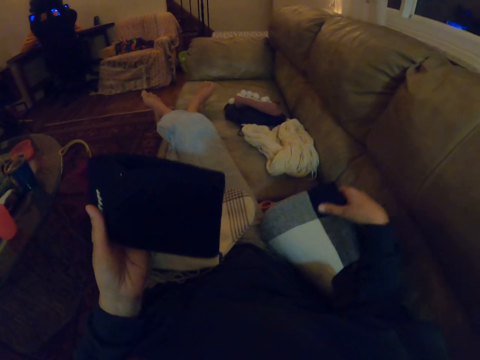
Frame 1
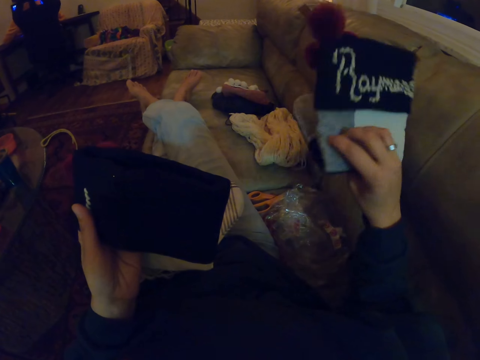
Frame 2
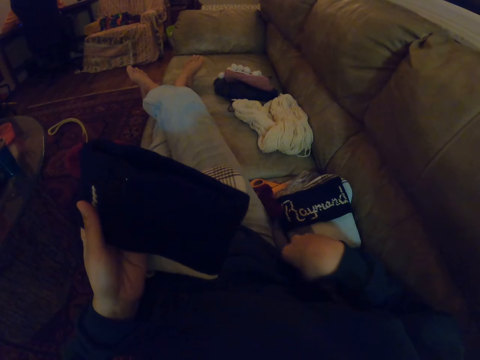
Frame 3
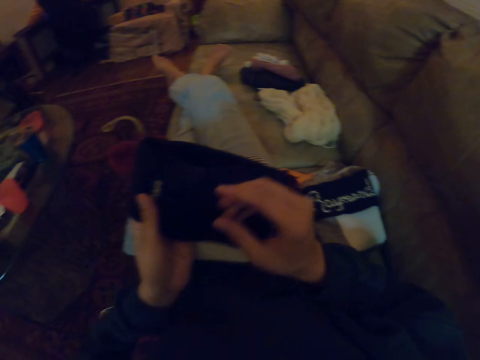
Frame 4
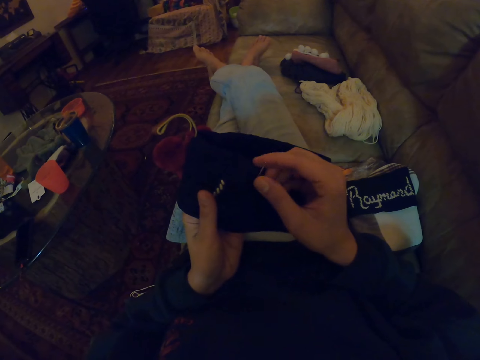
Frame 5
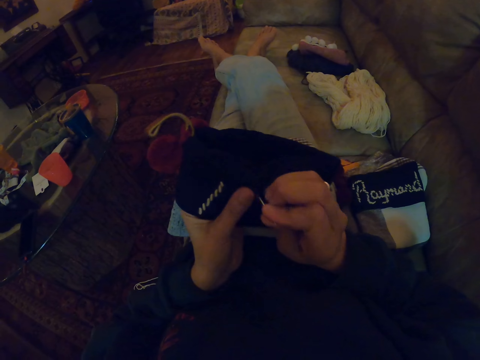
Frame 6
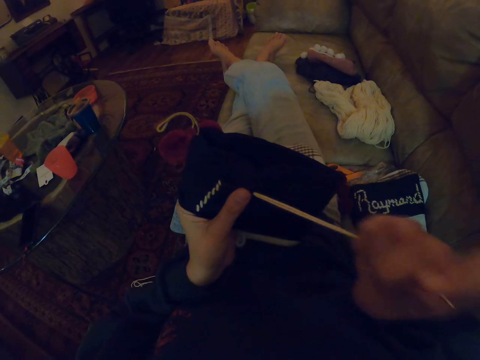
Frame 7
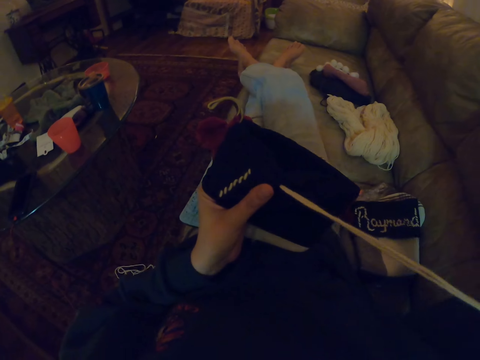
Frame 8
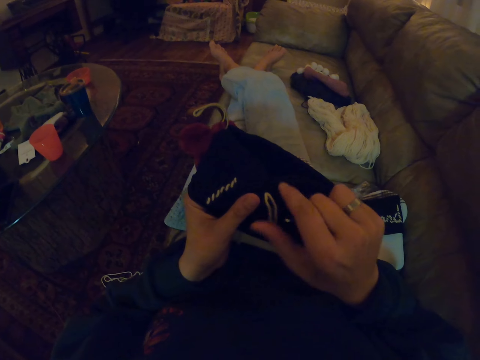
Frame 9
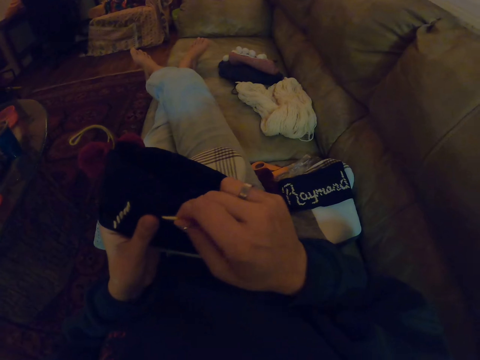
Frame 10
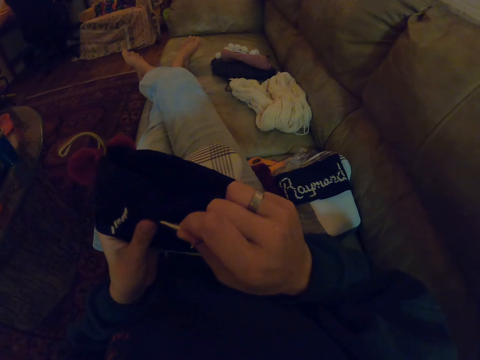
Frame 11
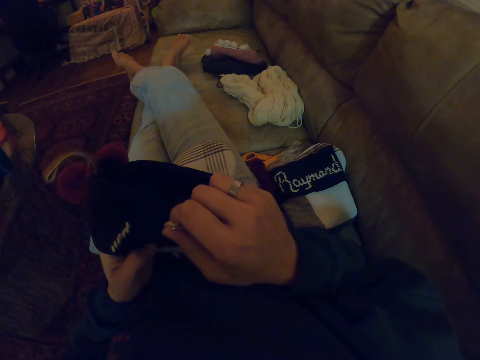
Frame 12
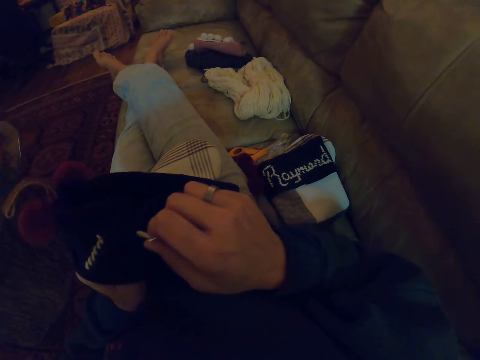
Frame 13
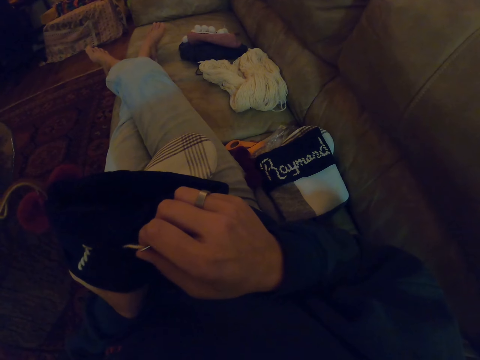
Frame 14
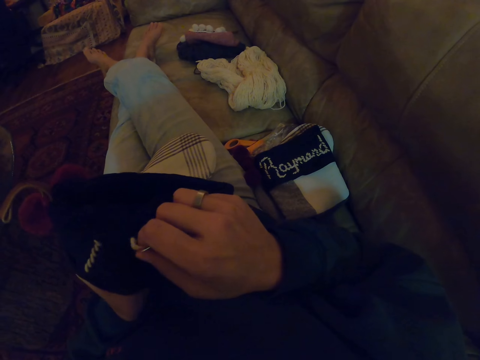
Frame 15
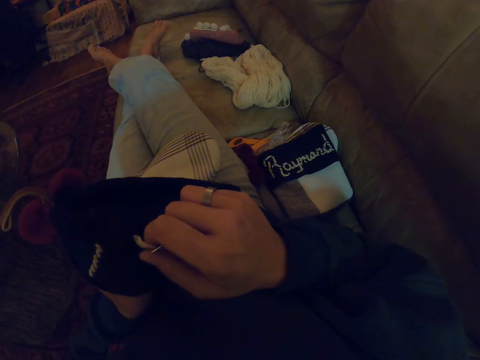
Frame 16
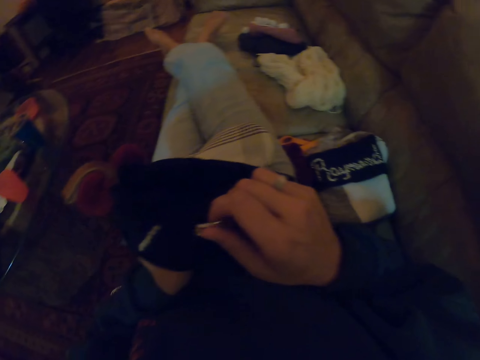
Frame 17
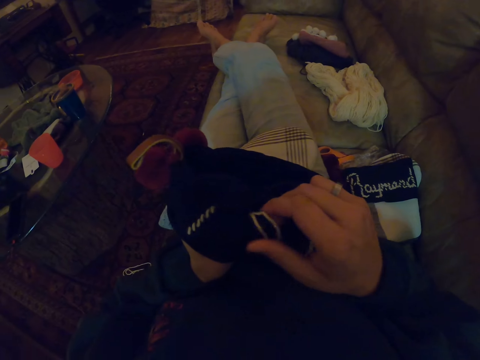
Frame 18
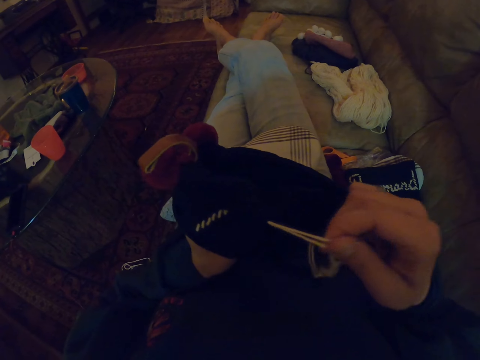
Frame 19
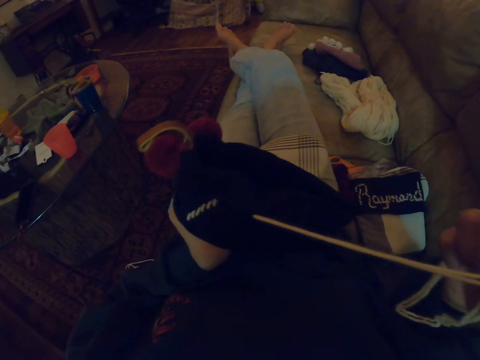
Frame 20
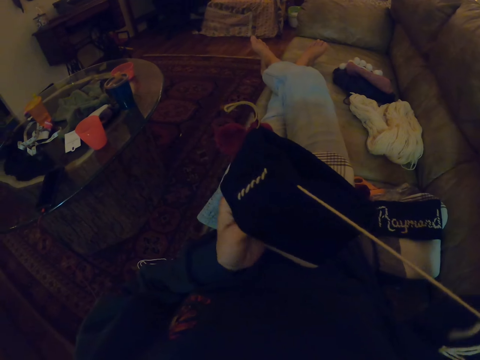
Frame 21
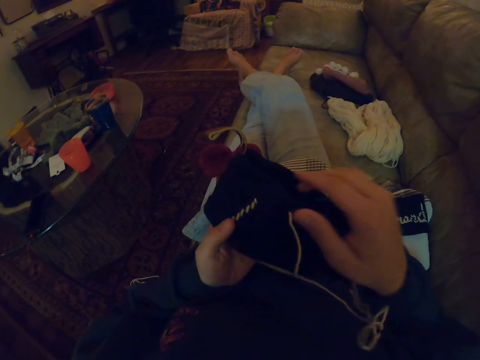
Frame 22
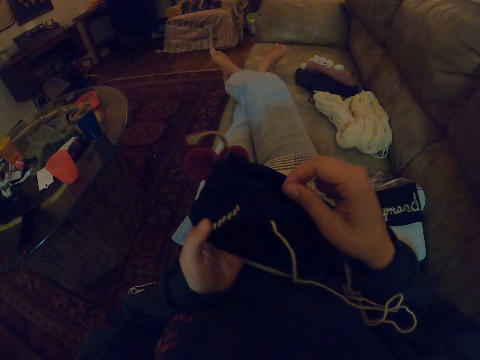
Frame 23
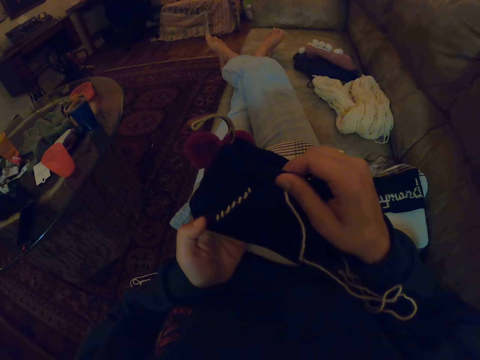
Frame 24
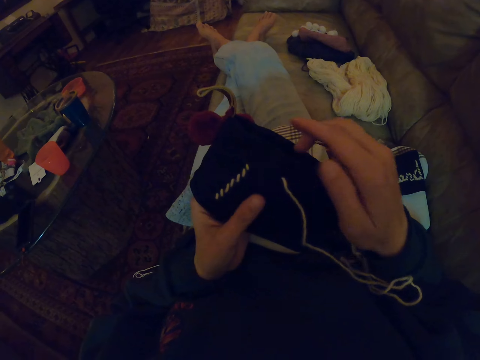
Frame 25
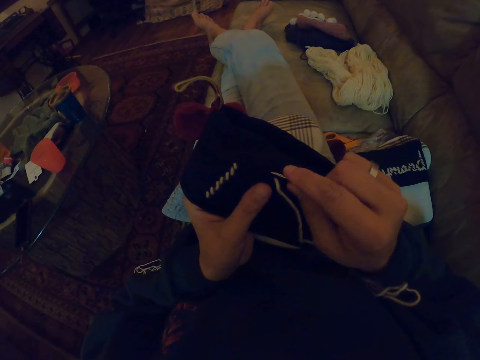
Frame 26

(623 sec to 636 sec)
The camera wearer turns the other woolen fabric or sock. They put down the sock. They knit the woolen fabric with thread and needle. They pull the crochet. They pull the string.

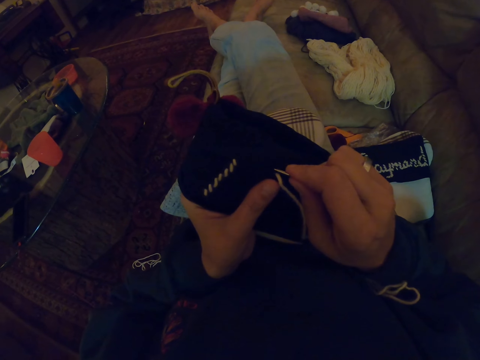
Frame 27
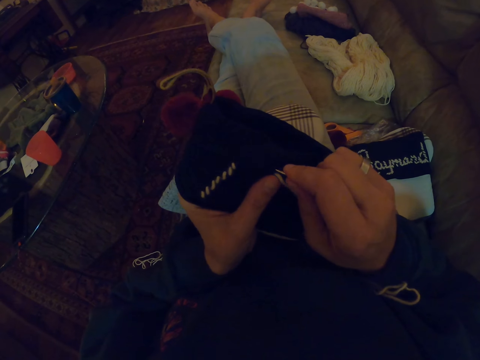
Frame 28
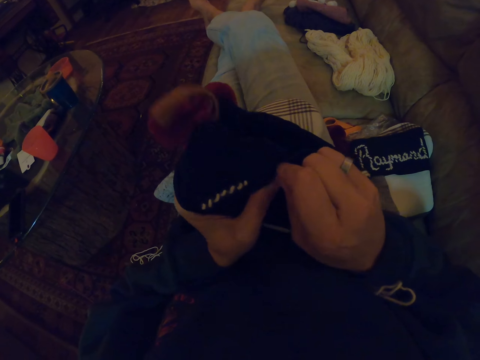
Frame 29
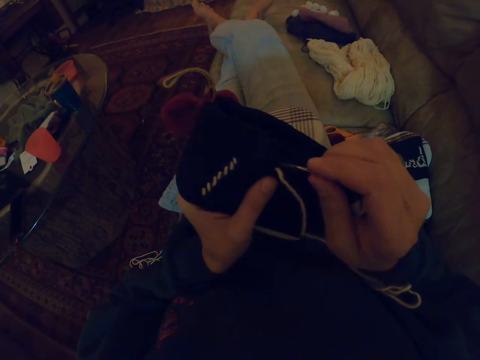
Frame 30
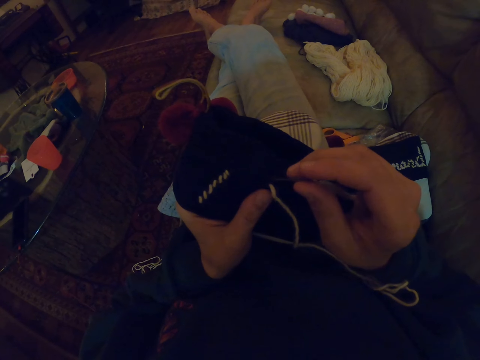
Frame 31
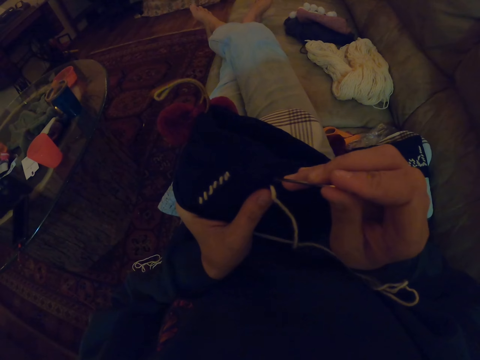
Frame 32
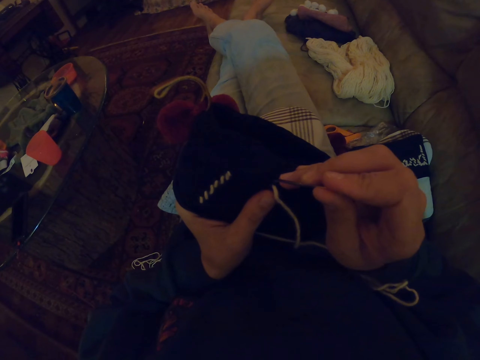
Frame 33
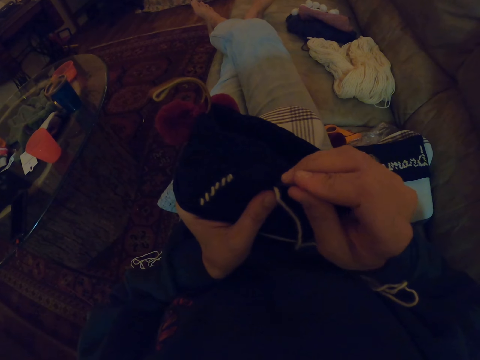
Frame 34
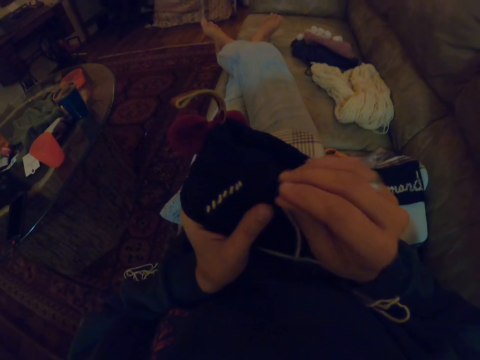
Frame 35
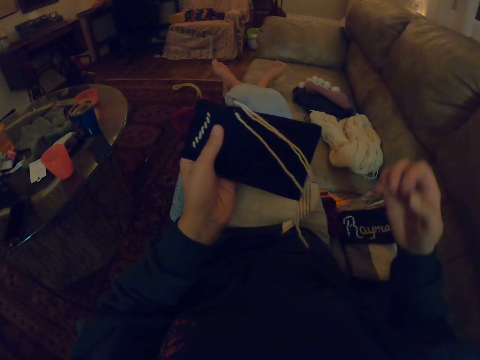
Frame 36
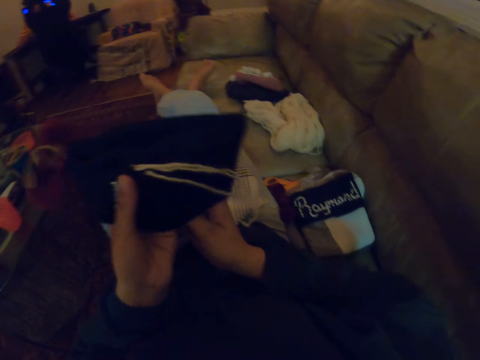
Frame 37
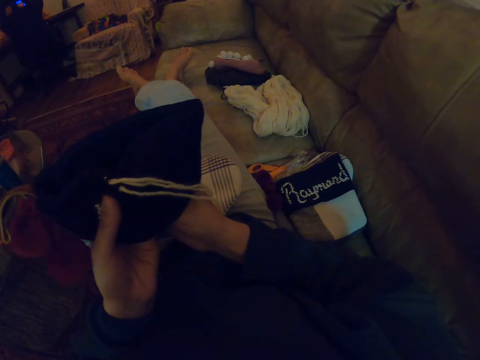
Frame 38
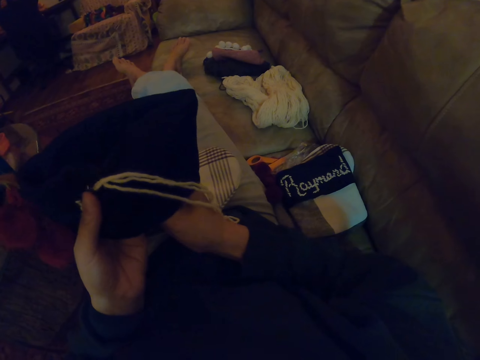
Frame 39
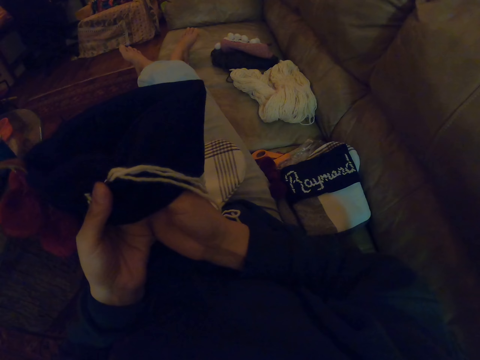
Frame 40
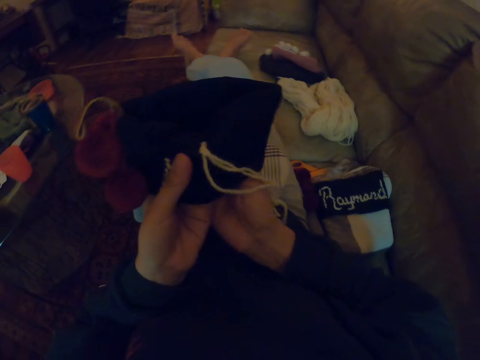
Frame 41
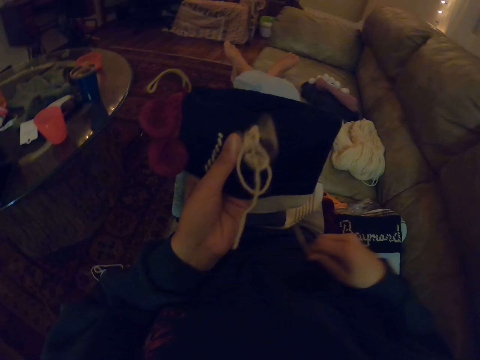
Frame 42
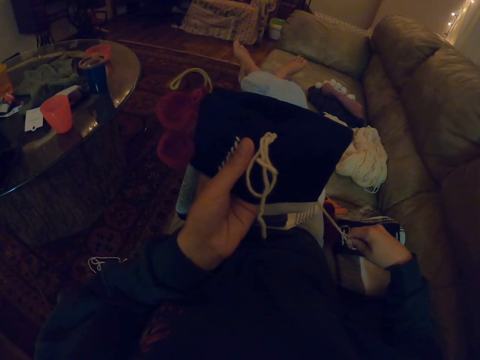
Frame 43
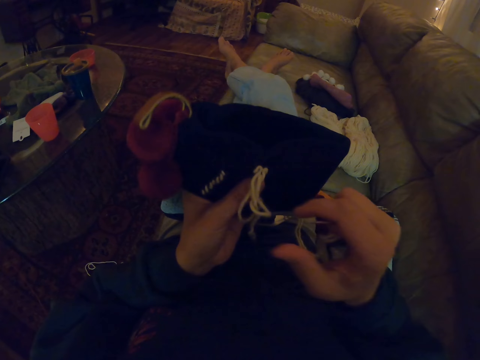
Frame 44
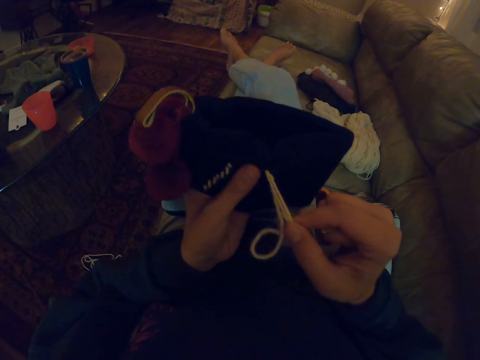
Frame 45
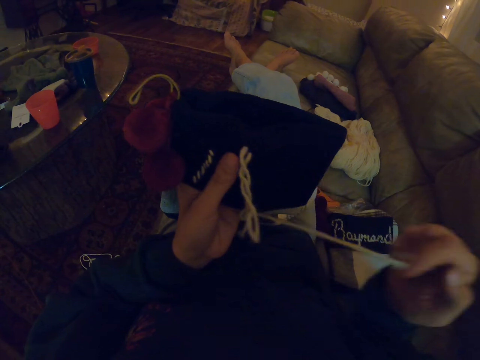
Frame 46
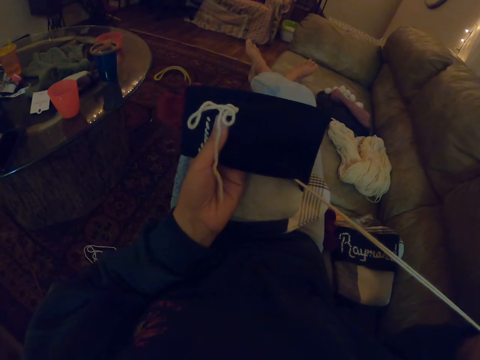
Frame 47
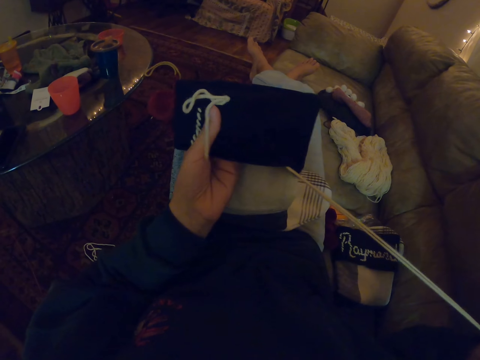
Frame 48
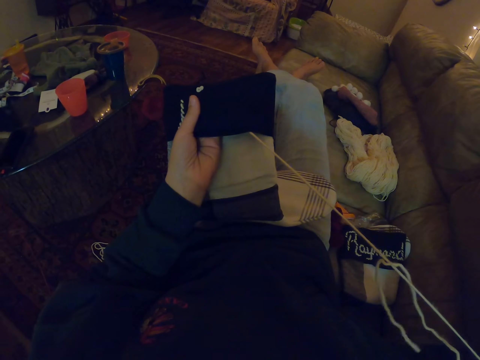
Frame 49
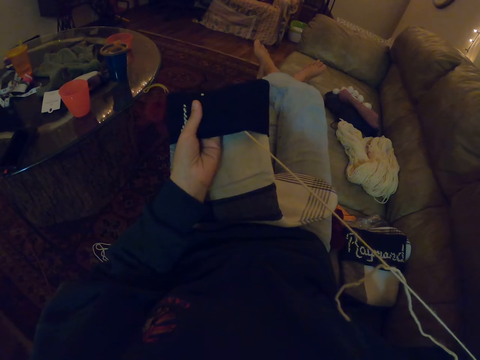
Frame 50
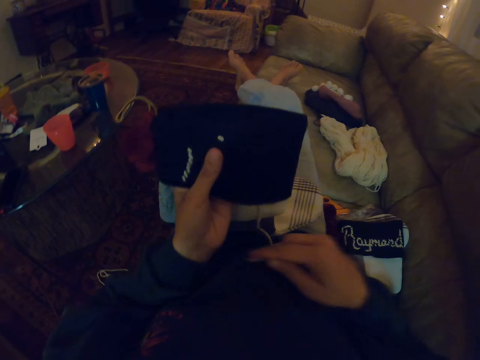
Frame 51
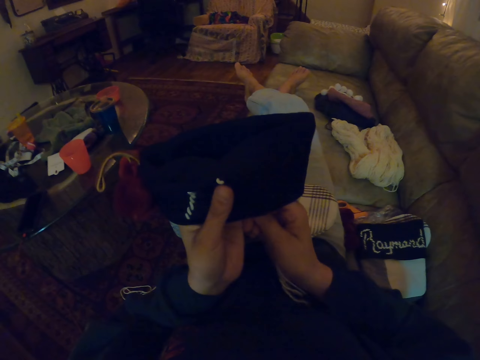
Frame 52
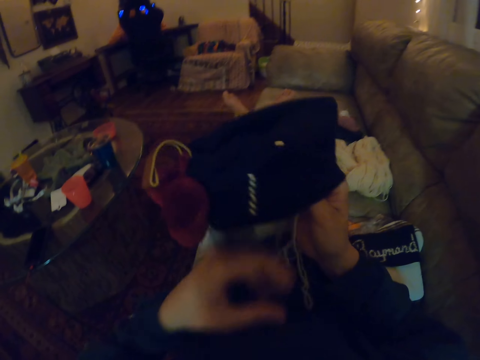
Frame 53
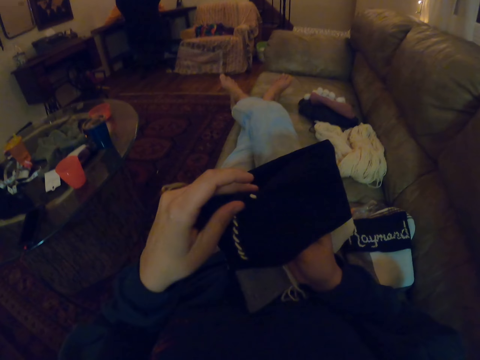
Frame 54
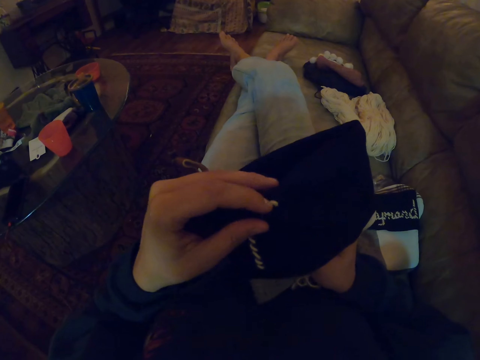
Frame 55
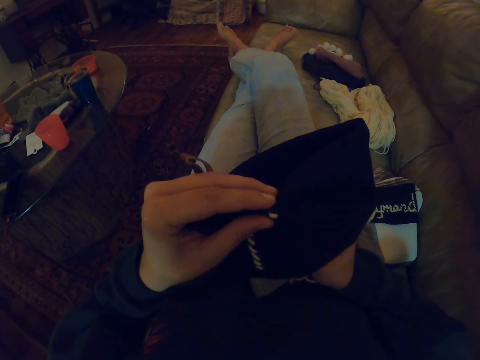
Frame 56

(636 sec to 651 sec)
The camera wearer knits using a crochet. They pull the crochet. They pull the string.
